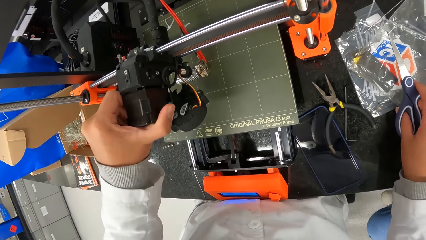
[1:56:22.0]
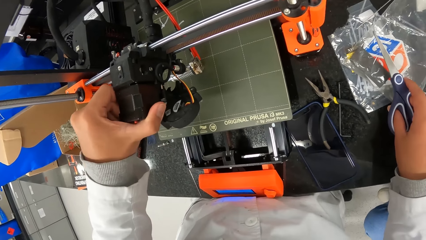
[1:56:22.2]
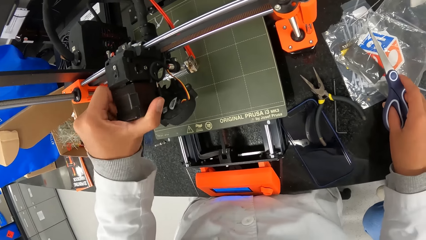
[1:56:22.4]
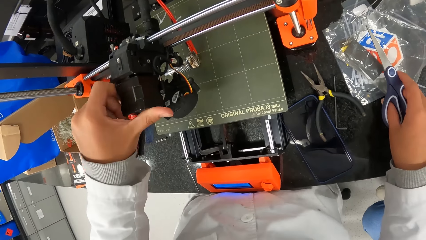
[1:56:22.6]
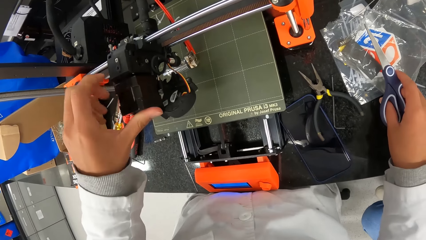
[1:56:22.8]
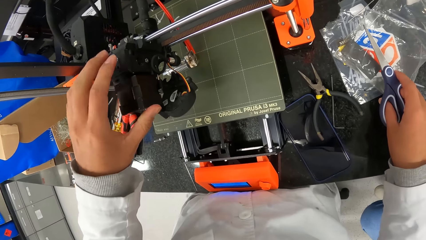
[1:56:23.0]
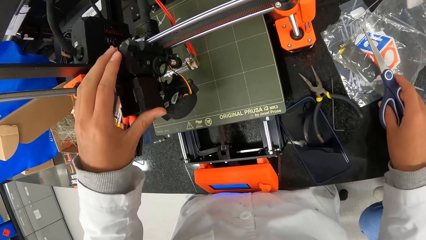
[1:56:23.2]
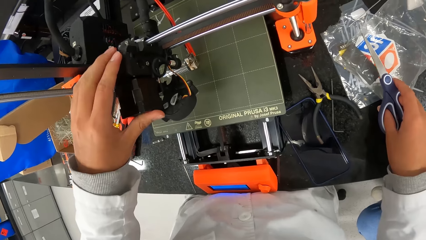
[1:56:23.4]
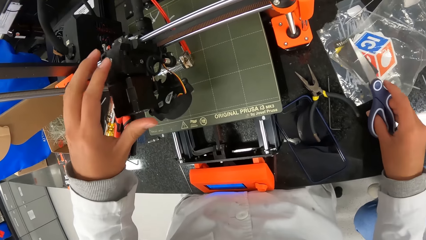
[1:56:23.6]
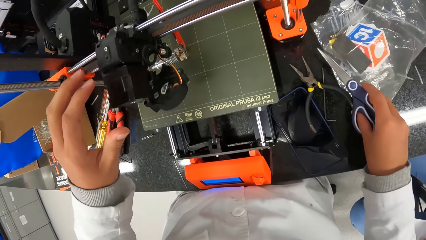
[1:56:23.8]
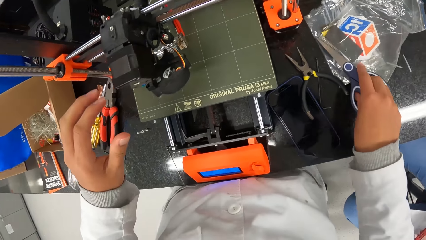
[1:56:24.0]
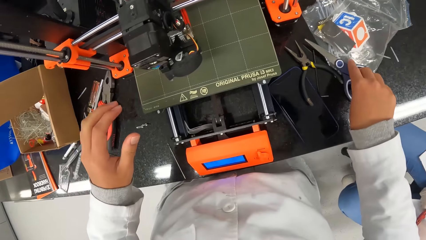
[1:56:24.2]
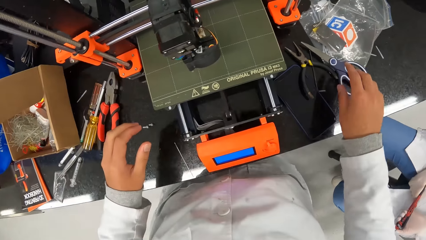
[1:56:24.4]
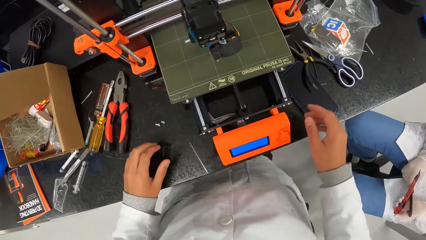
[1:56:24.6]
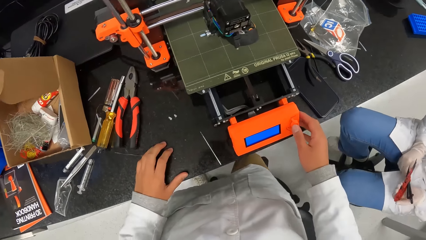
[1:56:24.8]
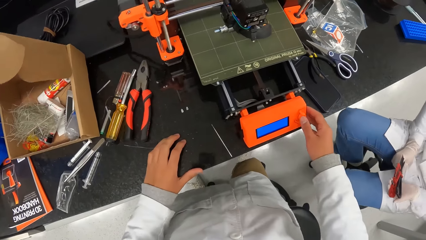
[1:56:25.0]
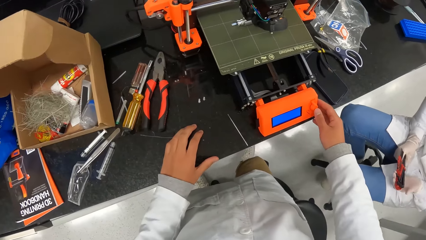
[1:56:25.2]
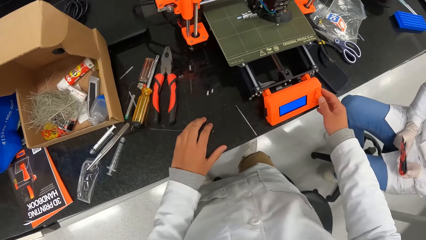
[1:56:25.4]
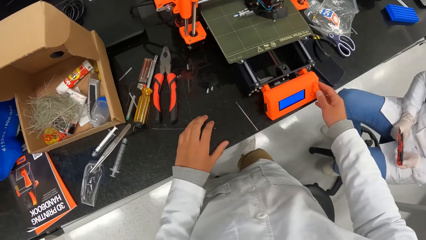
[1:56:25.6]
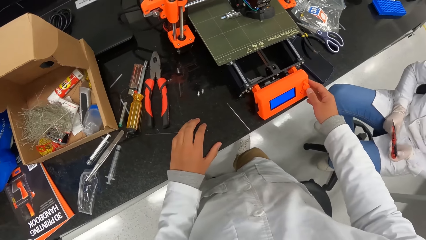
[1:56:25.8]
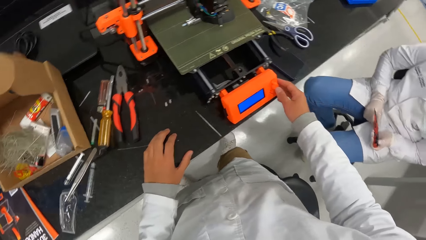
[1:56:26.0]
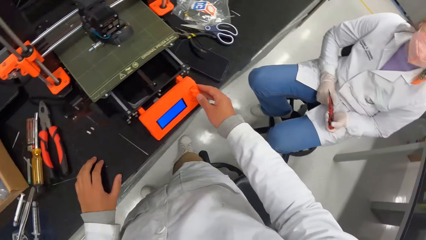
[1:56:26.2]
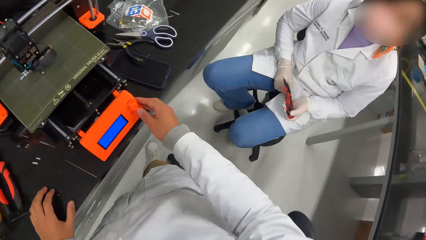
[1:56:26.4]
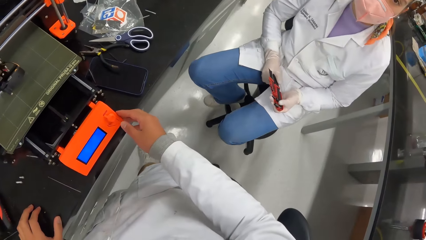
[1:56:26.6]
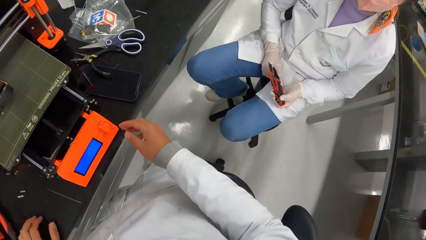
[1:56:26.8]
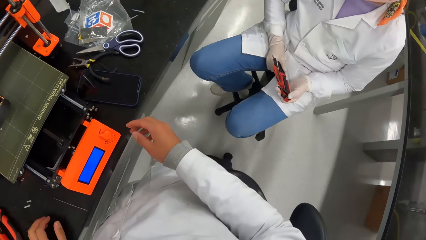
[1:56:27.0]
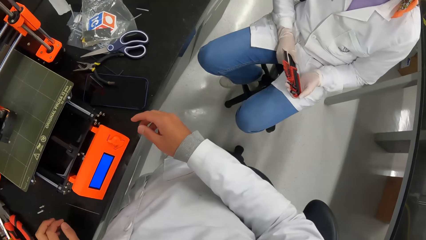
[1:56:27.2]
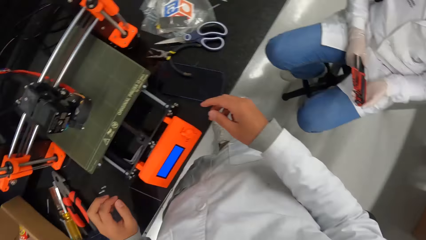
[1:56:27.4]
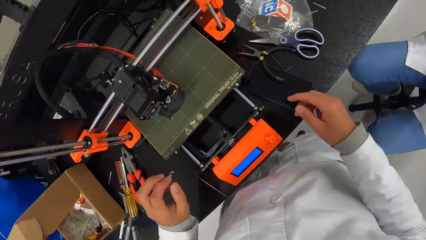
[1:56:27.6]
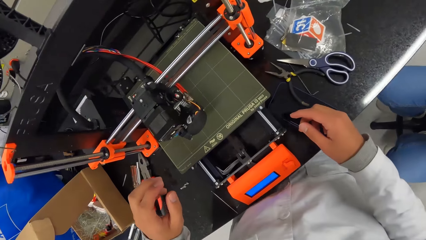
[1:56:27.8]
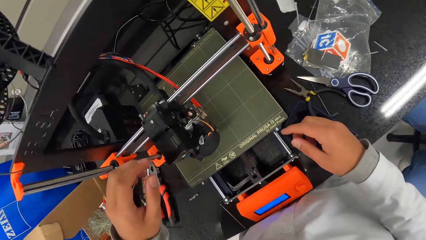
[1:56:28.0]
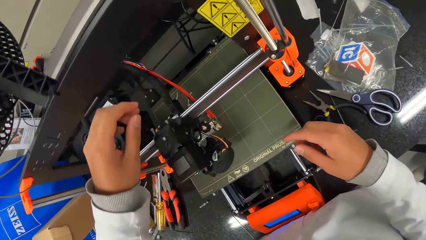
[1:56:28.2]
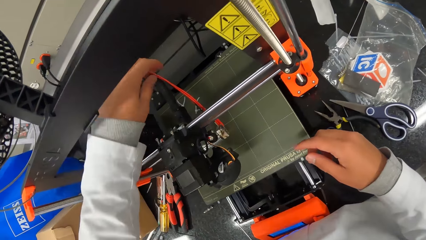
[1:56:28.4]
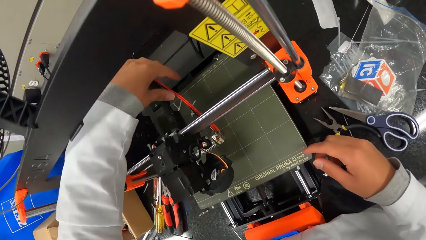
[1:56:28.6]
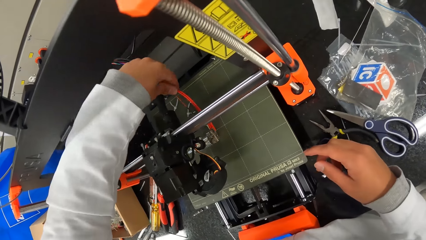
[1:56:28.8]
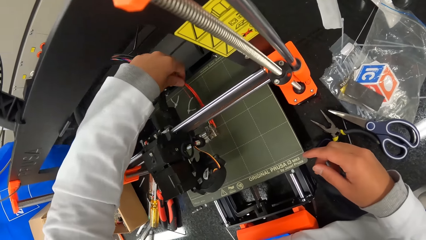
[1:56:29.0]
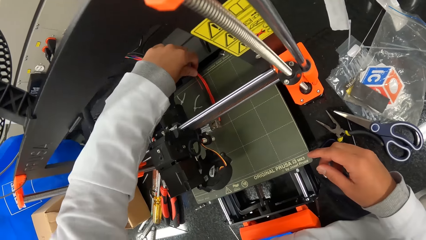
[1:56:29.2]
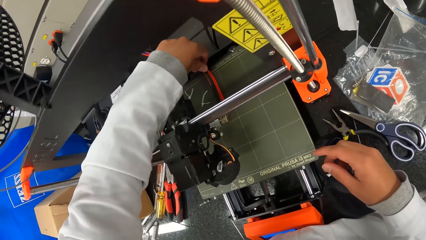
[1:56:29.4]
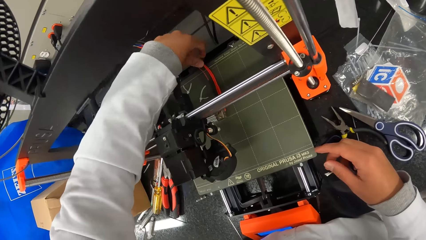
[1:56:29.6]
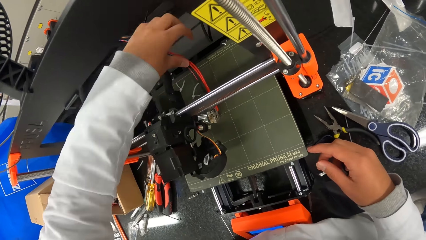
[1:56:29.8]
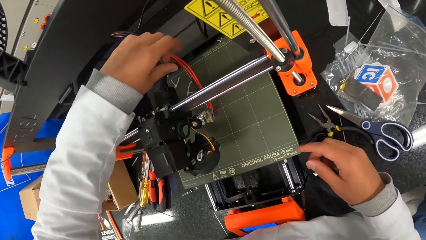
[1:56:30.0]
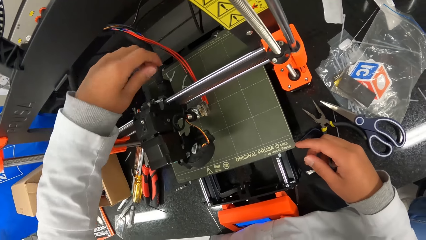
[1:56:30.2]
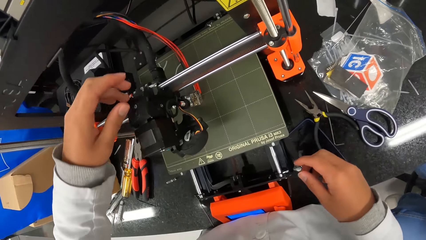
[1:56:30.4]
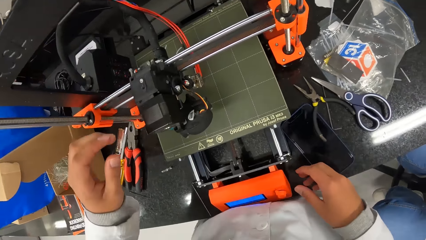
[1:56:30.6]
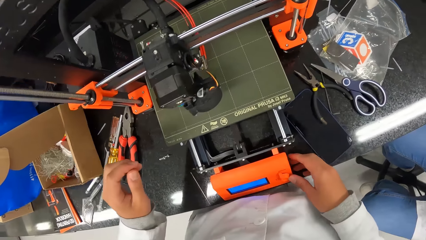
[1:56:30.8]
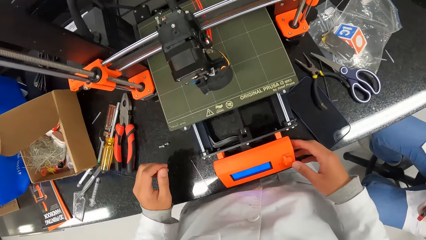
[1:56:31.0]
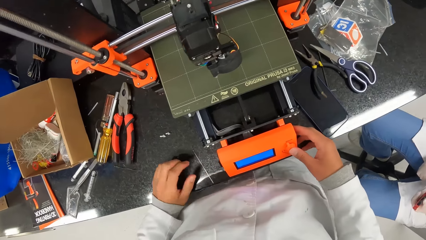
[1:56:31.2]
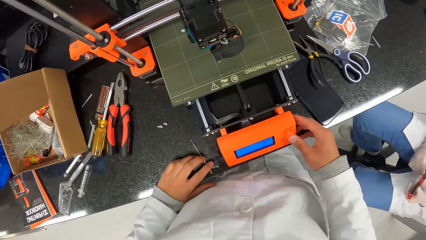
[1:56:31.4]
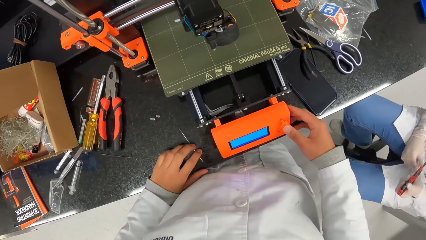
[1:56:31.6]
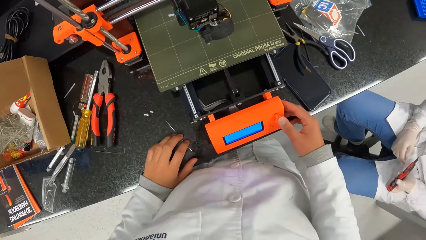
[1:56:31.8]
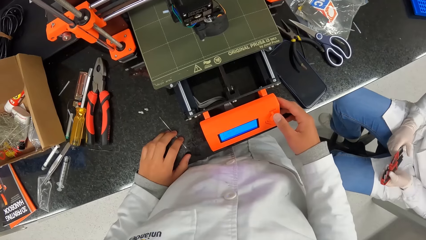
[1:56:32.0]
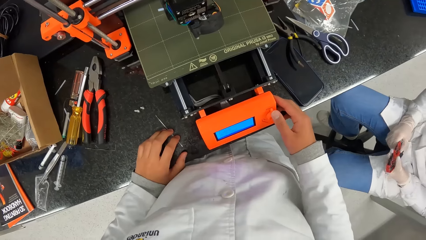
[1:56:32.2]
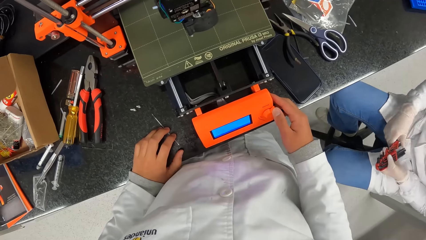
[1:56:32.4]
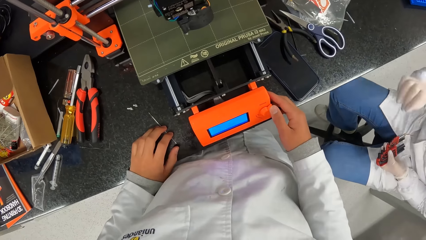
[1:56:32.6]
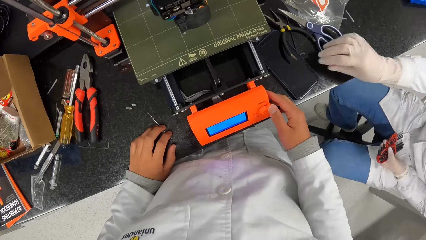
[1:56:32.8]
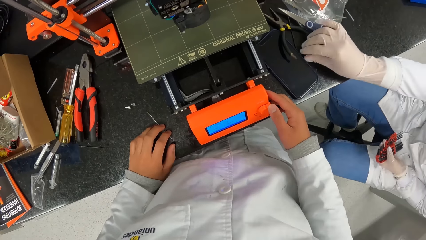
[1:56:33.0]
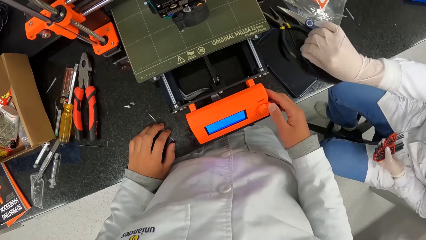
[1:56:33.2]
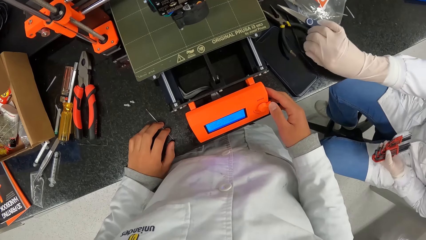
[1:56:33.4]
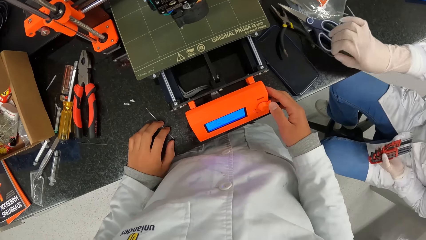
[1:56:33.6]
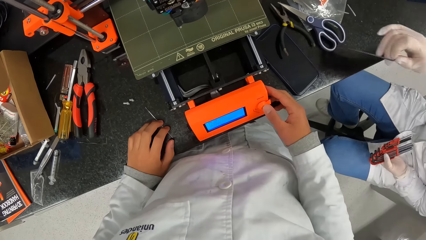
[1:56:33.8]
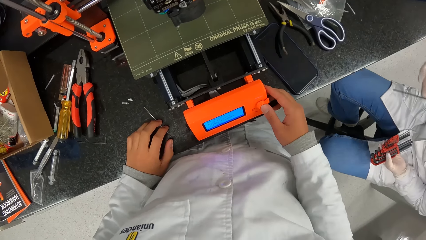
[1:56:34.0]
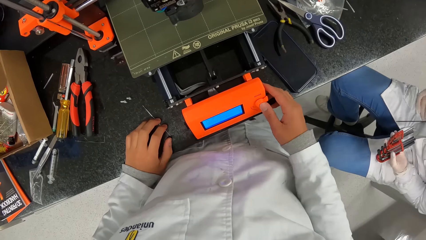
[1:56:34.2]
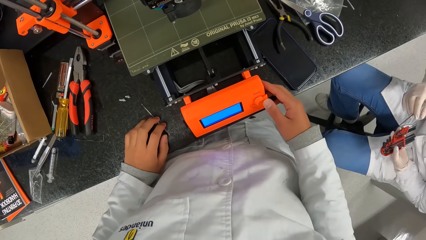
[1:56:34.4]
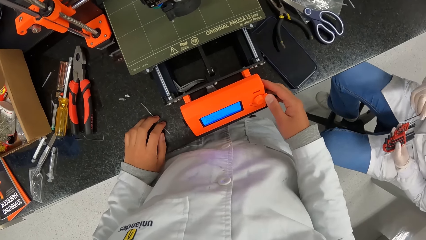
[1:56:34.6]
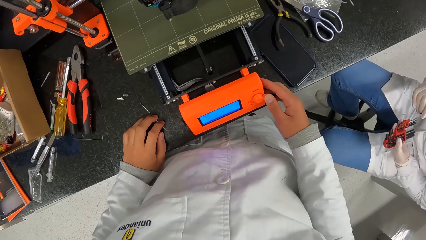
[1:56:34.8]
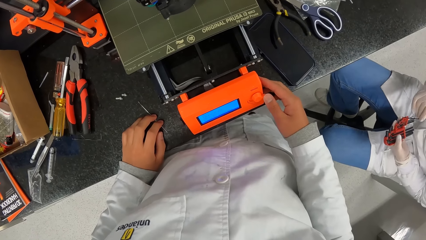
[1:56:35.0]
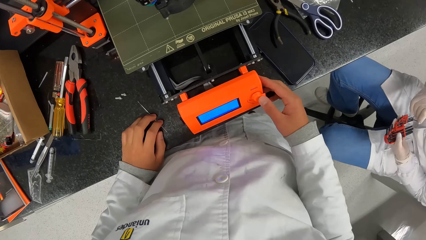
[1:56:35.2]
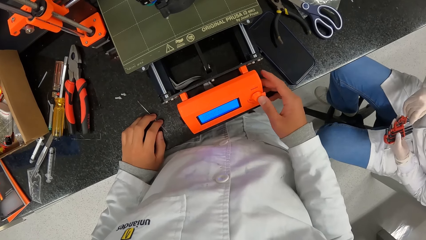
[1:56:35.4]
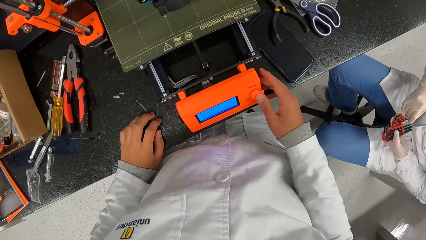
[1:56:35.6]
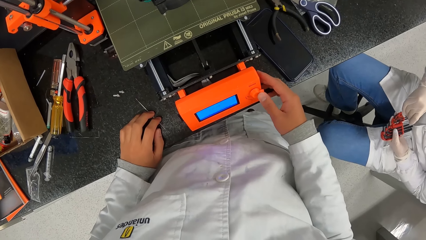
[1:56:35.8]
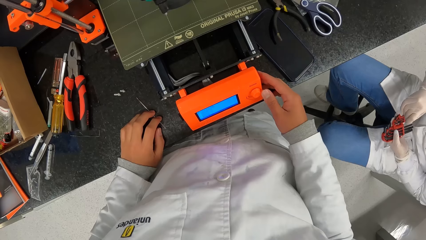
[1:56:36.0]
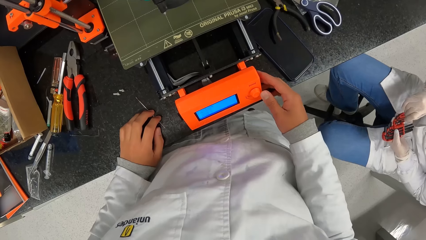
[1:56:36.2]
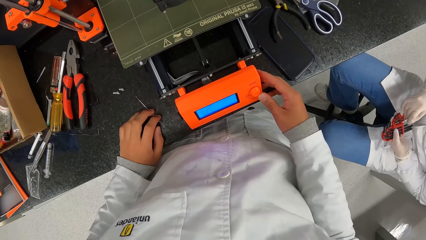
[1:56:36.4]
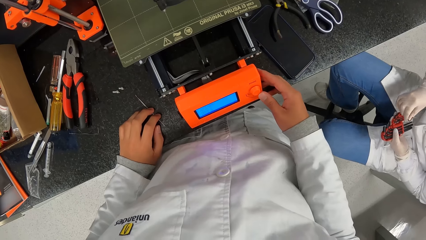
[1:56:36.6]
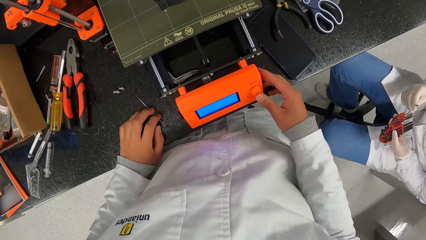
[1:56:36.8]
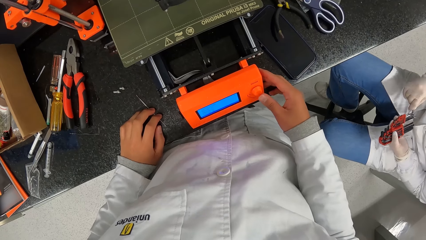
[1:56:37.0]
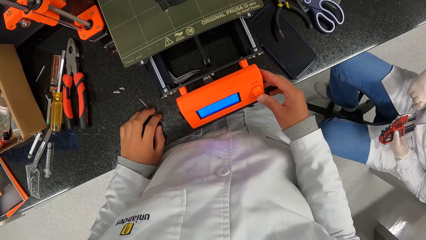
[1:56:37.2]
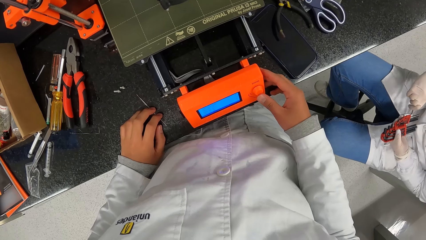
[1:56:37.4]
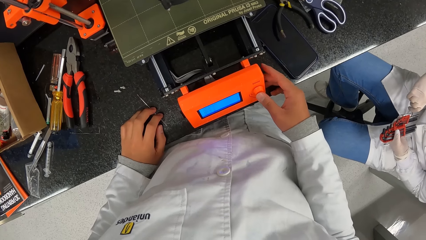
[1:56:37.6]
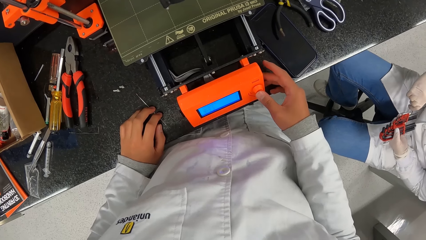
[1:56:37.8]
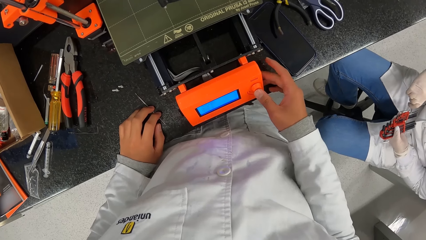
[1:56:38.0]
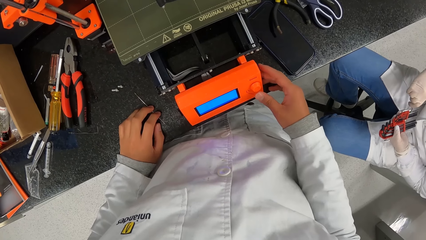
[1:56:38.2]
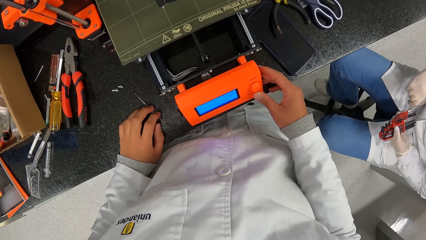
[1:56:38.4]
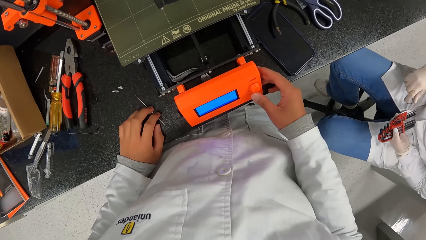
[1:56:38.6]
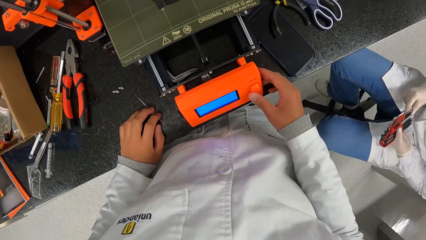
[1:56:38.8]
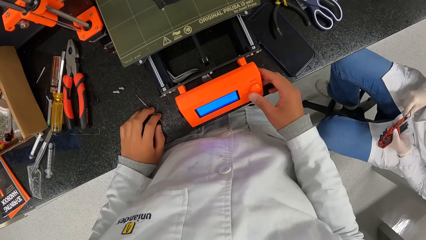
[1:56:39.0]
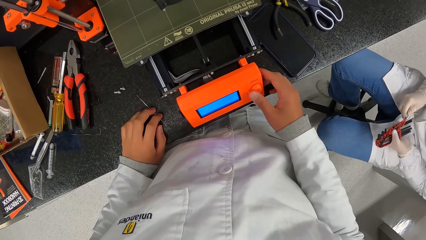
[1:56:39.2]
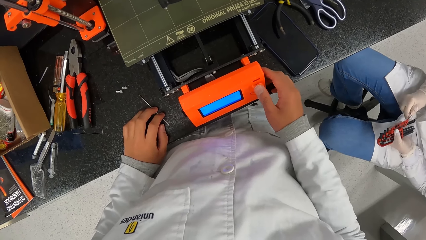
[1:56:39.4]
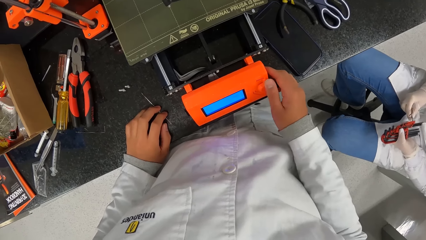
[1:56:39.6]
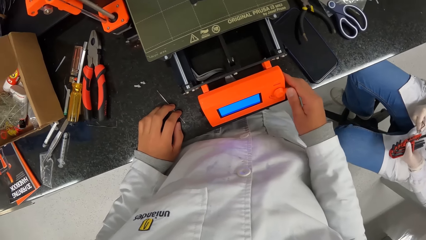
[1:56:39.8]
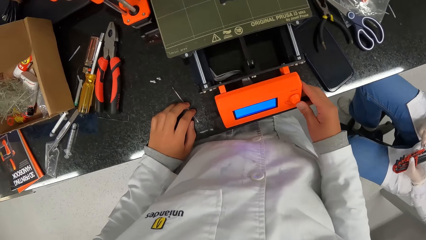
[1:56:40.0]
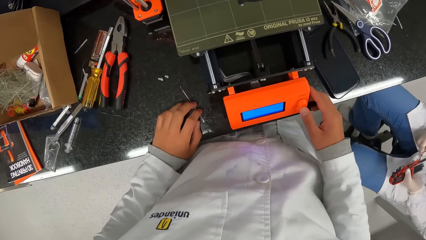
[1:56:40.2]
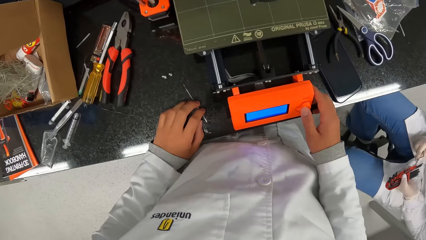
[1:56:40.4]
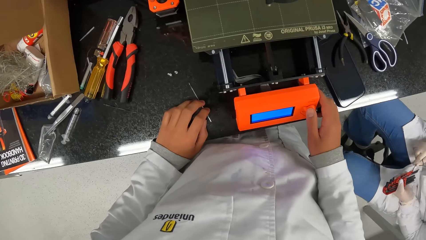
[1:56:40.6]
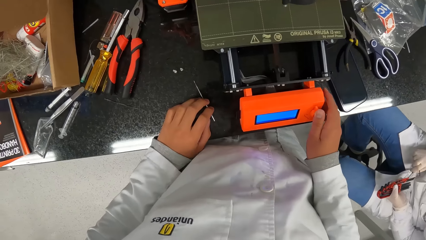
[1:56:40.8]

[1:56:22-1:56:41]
The camera wearer drops the scissors on the countertop with his right hand. He touches a knob on the 3-D printer with his right hand. He presses machine buttons. He converses with the woman. He moves a cable with his left hand. He holds electric cables. He touches the knob on the 3-D printer with his right hand. He moves an allen key on the countertop with his left hand. He presses machine buttons. The woman picks up an allen key from the countertop with her right hand. The woman arranges the allen key with a set of allen keys in her left hand. The camera wearer presses machine buttons.
